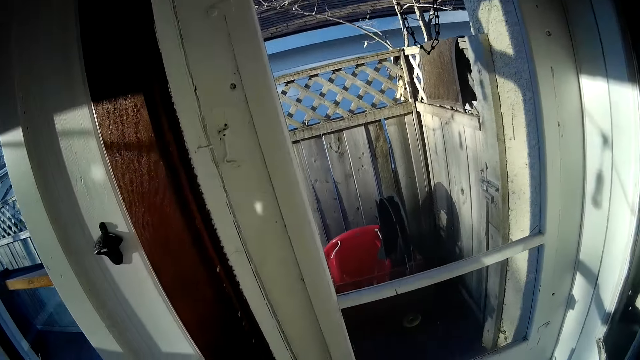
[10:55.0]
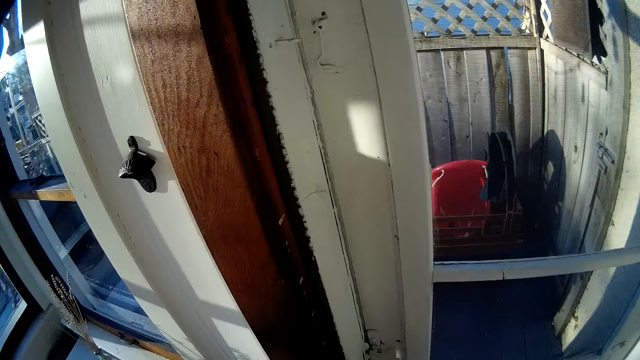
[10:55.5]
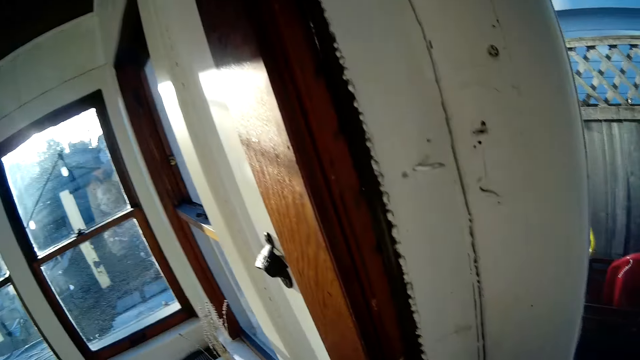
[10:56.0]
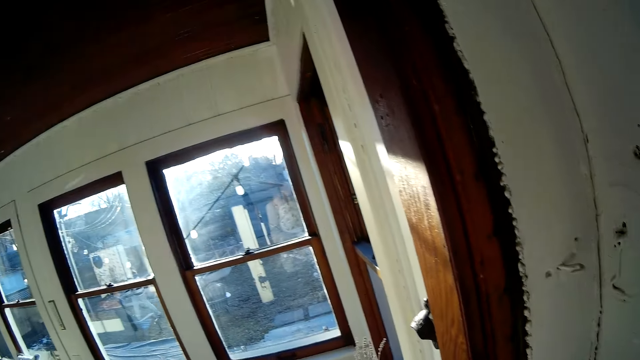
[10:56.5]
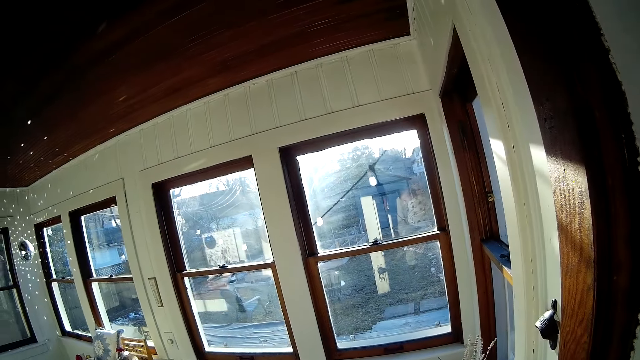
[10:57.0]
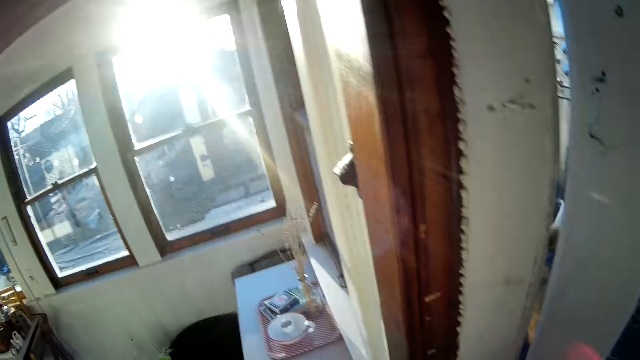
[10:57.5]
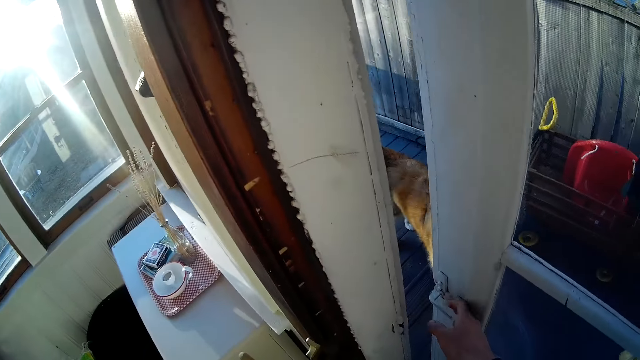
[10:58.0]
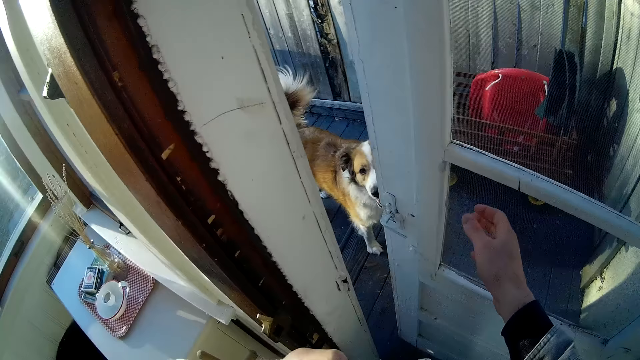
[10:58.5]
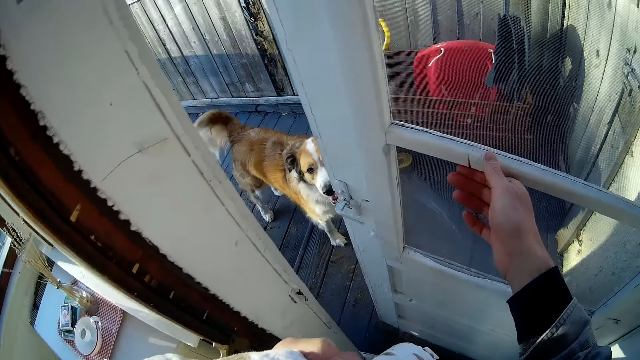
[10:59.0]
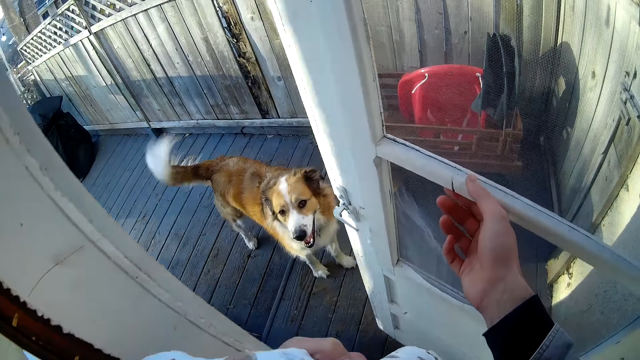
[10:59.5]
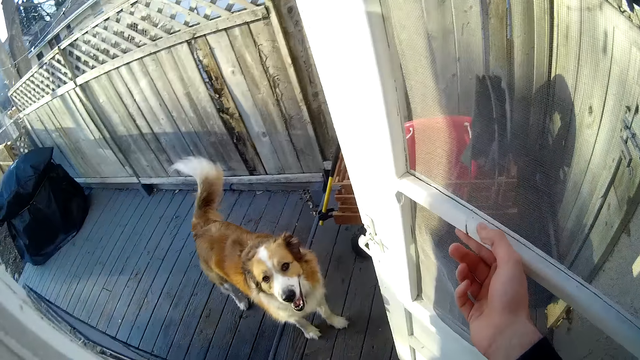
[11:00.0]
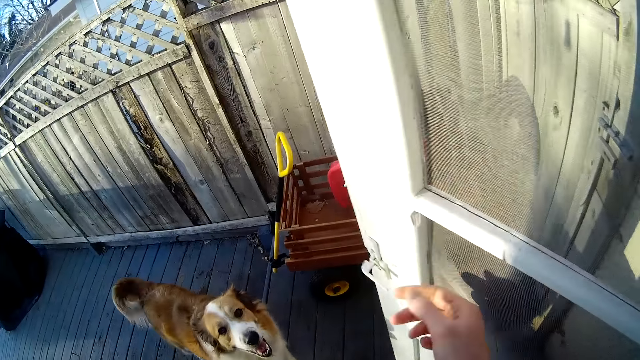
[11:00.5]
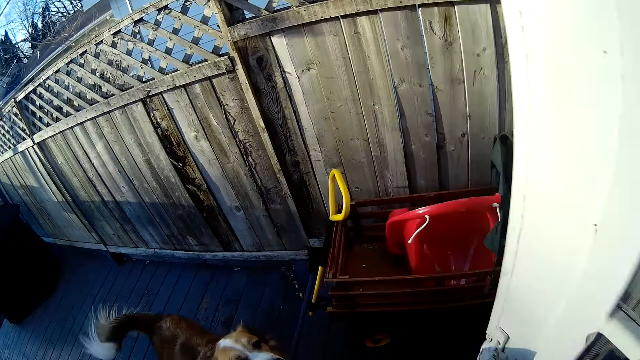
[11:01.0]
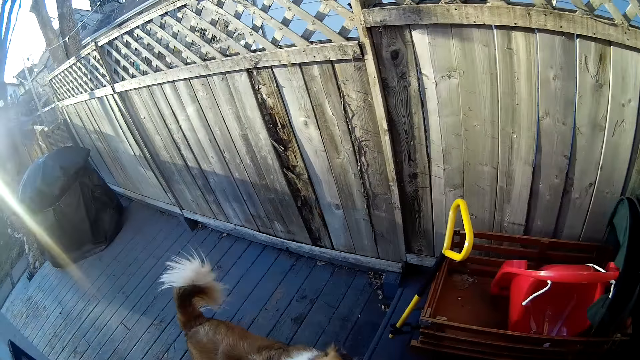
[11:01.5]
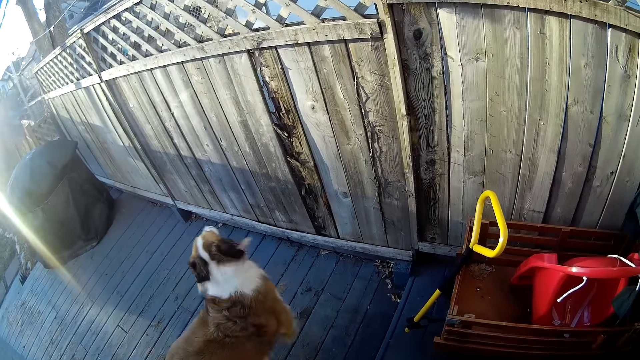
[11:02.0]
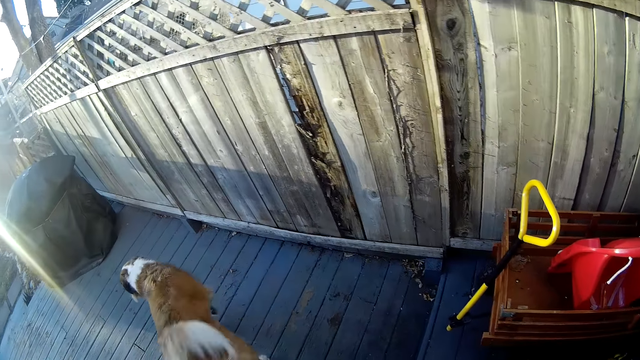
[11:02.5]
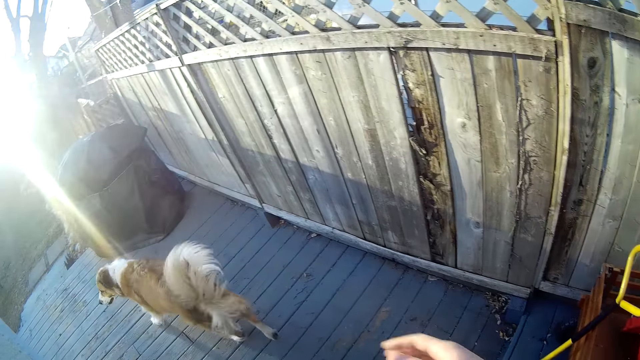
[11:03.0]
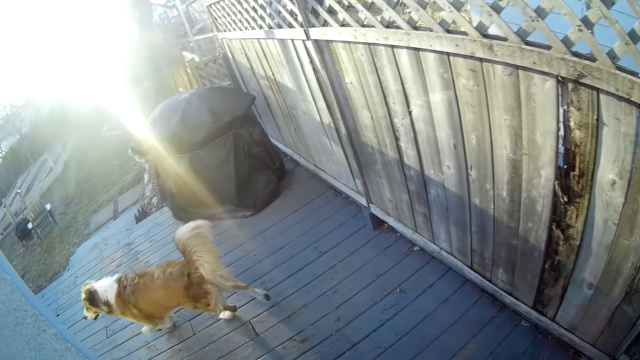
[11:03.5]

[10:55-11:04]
The camera wearer opens the door of the apartment with his right hand. He walks out of the apartment towards a woman, to the backyard. A dog runs towards the woman.

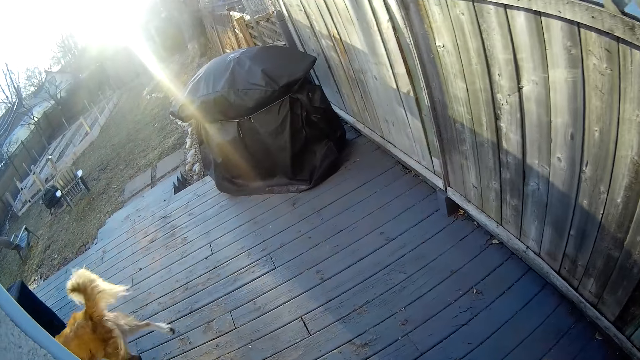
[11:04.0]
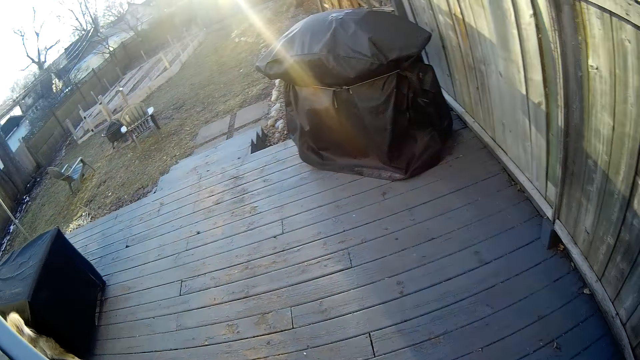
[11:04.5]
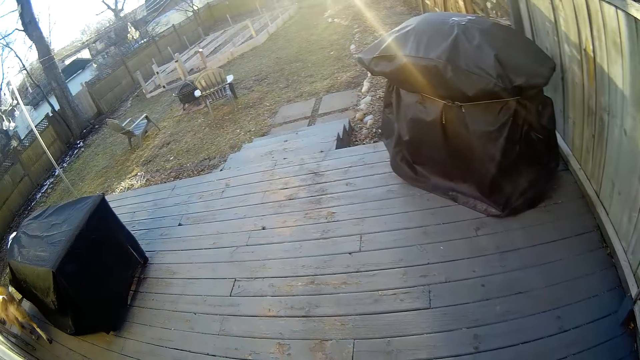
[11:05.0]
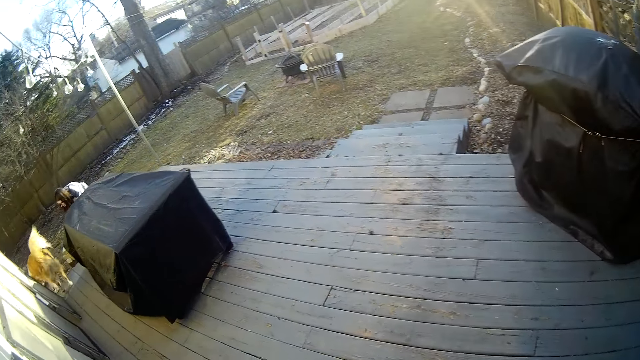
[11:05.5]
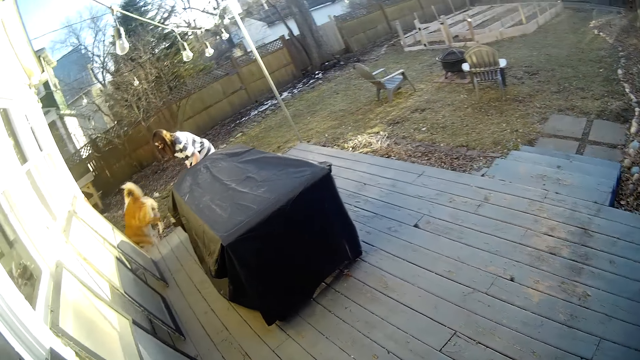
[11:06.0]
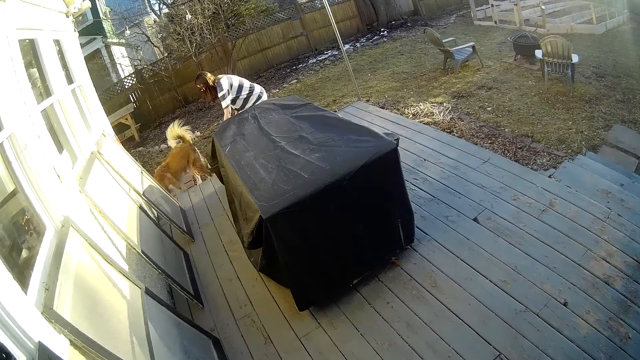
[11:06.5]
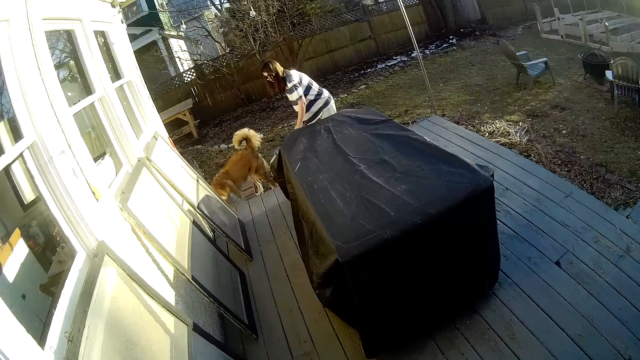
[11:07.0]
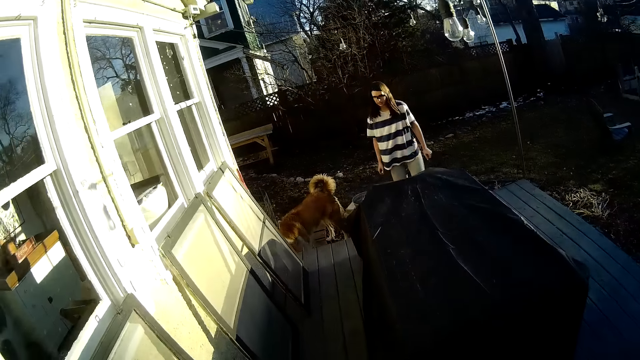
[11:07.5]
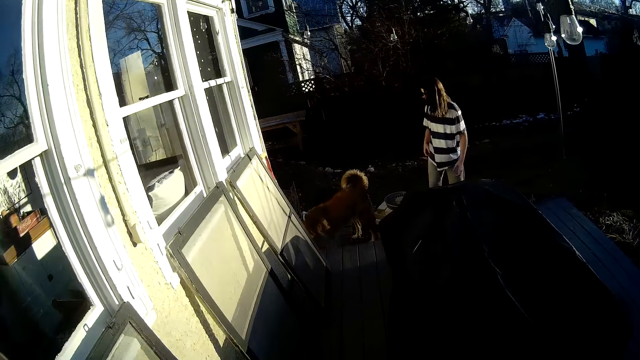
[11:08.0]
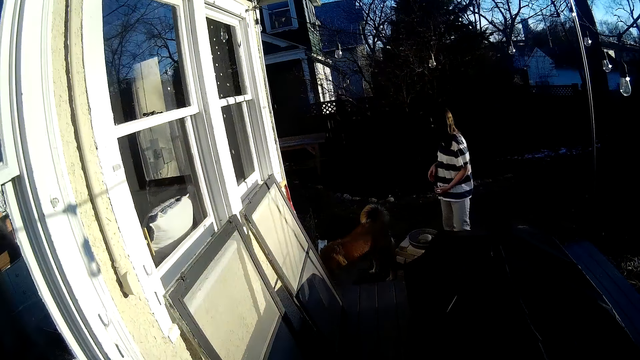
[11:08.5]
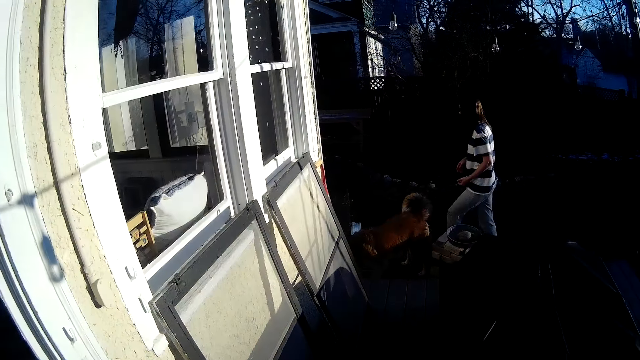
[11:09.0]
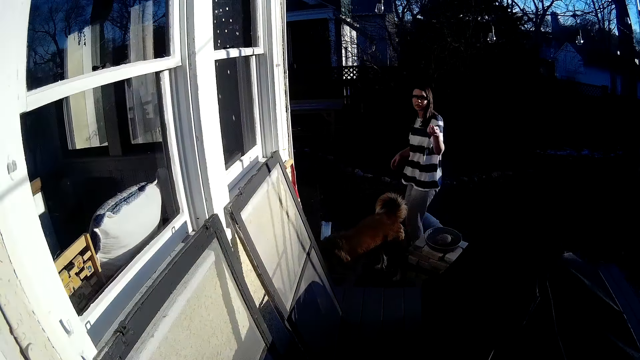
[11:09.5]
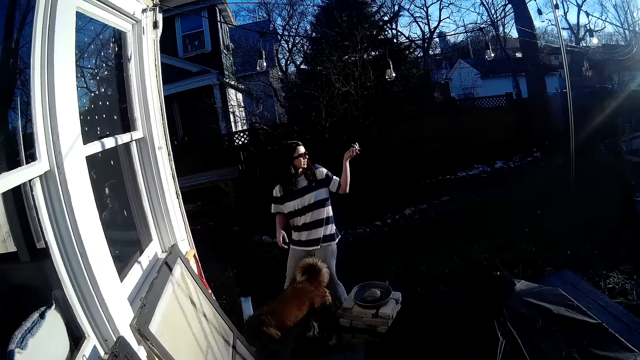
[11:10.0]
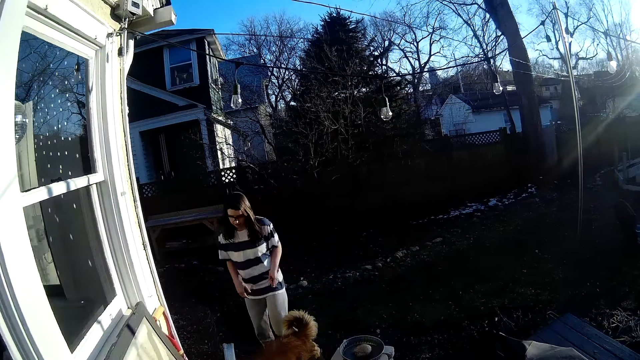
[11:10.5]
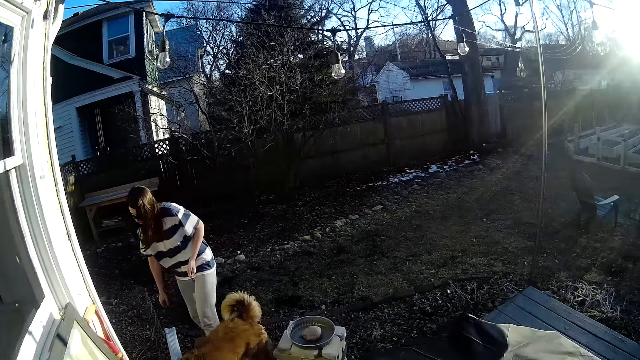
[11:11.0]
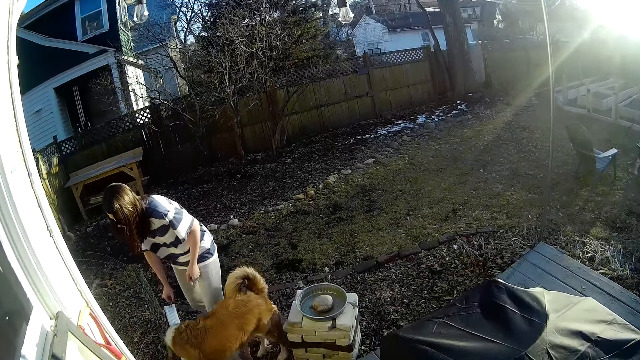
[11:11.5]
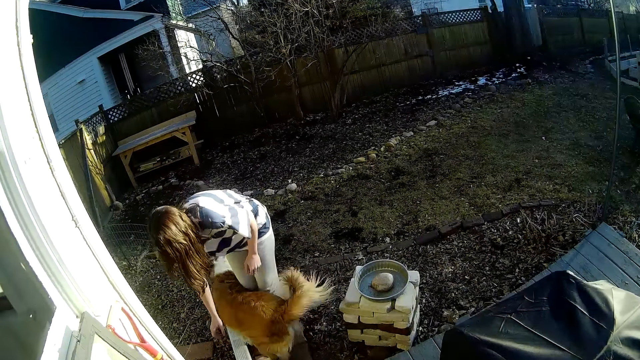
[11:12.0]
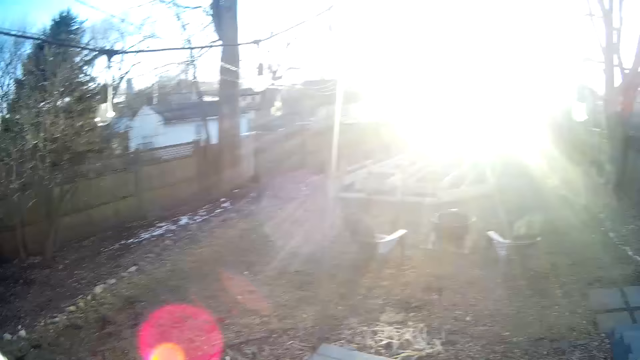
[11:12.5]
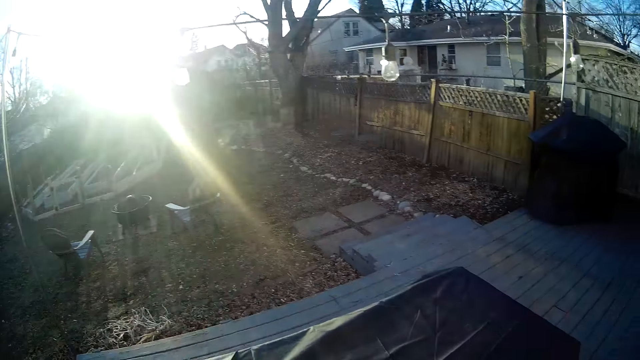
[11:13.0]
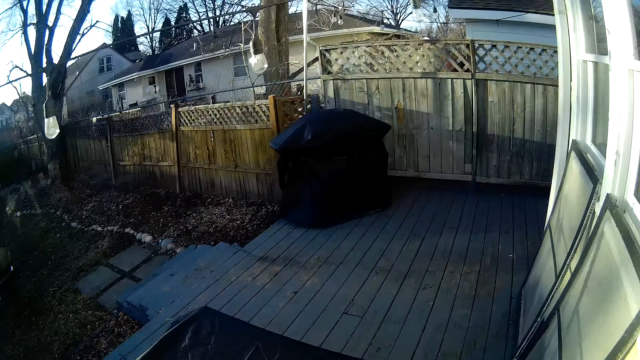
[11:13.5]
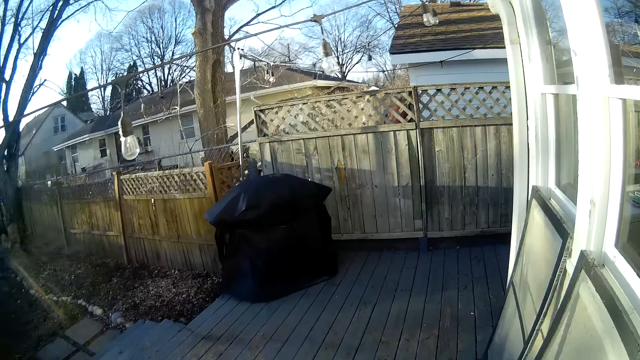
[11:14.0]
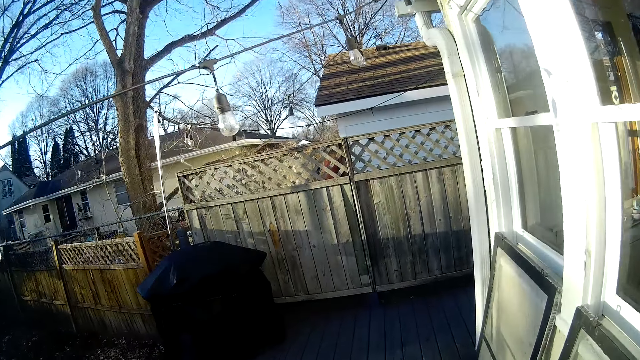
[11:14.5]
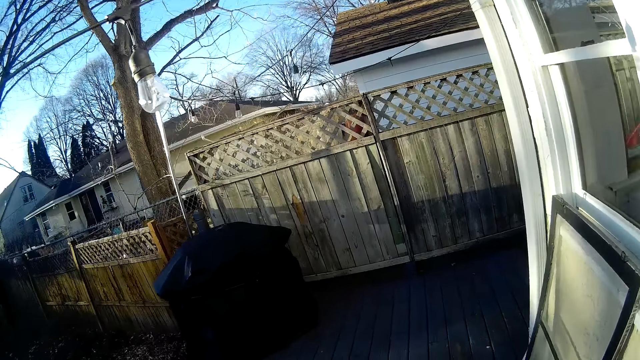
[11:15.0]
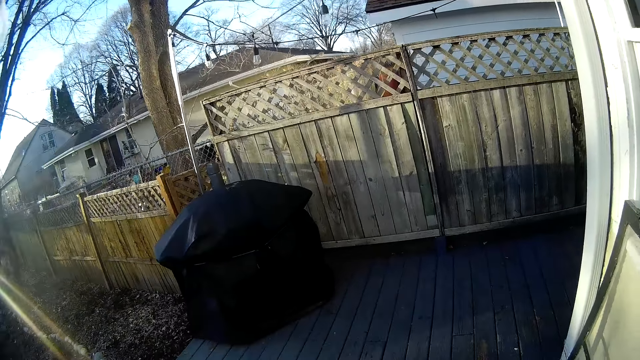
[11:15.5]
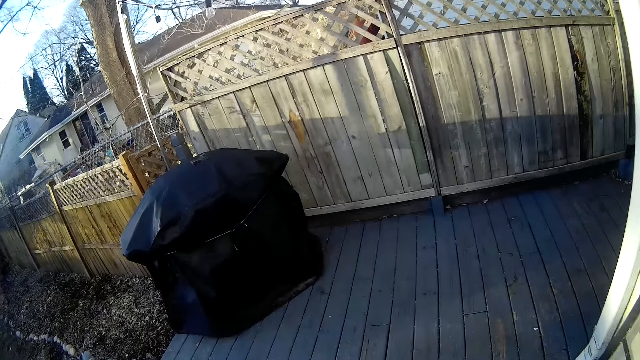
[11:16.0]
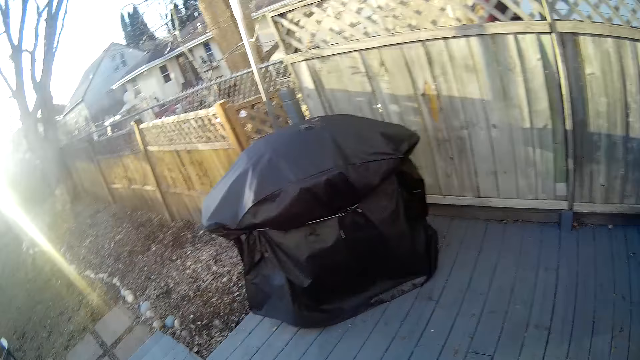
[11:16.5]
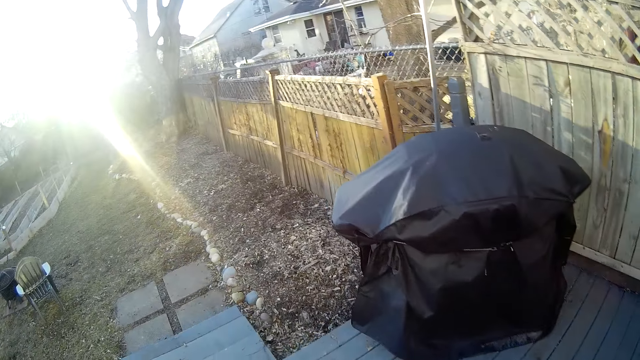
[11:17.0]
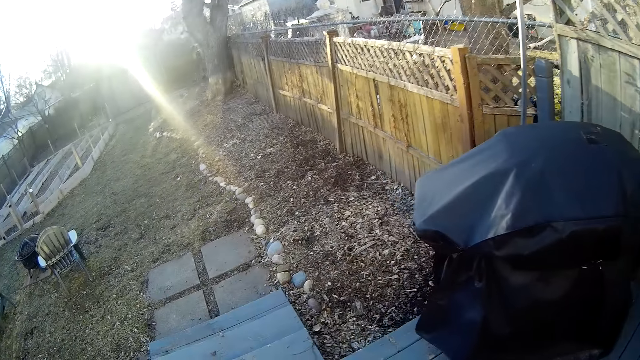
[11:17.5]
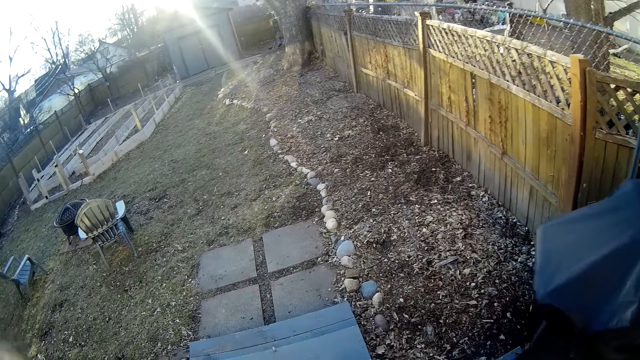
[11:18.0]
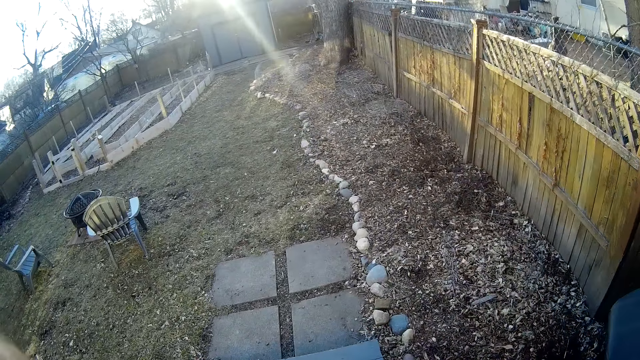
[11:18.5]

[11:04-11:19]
The woman converses with the camera wearer. The woman walks around the backyard. The camera wearer walks to the backyard.
